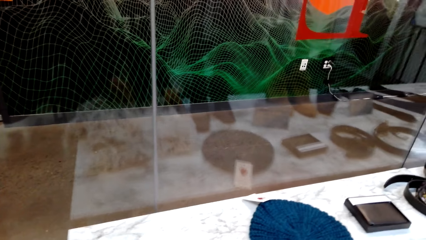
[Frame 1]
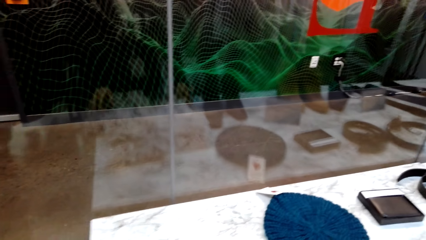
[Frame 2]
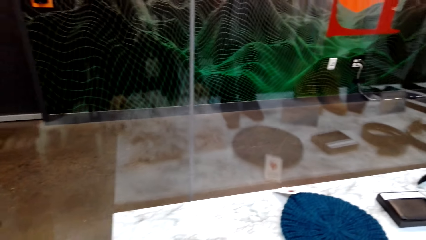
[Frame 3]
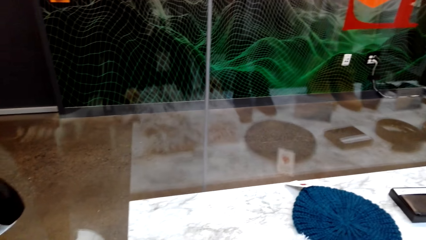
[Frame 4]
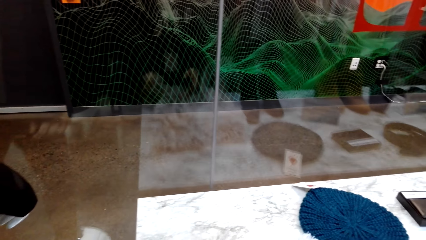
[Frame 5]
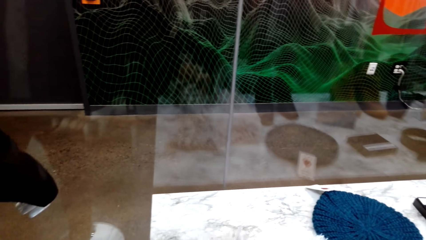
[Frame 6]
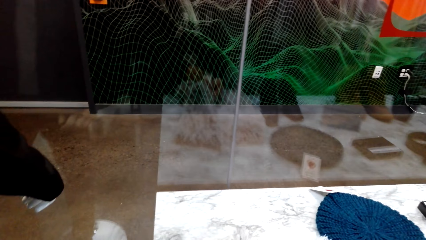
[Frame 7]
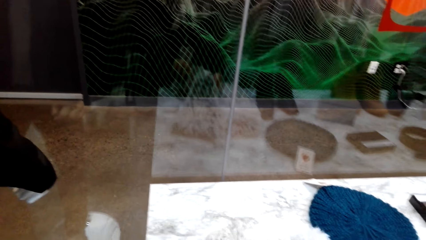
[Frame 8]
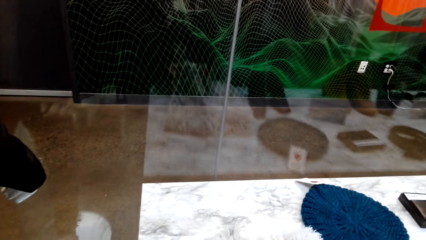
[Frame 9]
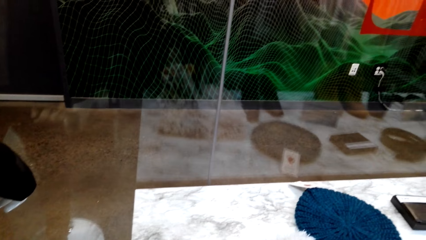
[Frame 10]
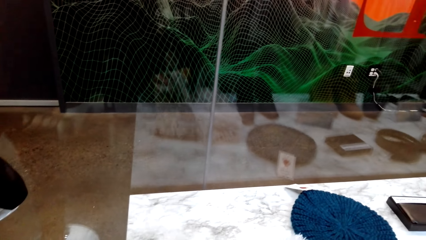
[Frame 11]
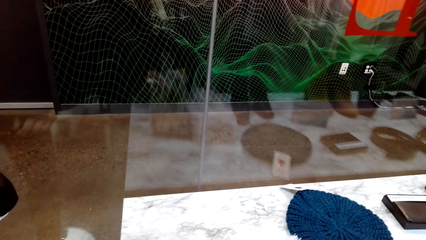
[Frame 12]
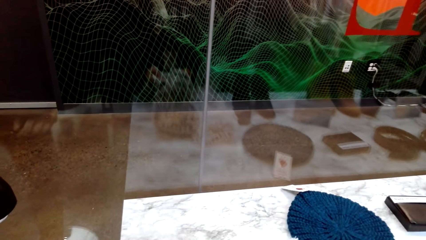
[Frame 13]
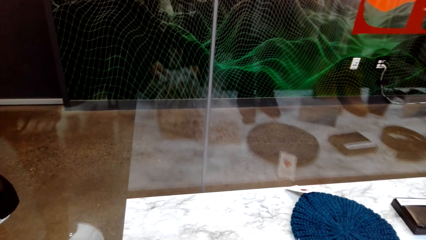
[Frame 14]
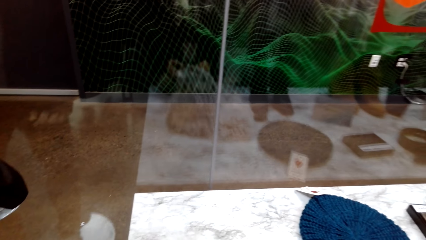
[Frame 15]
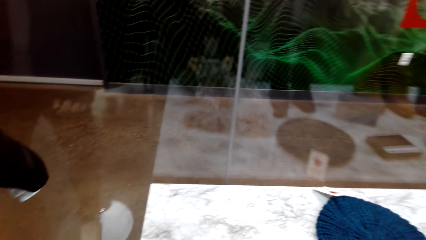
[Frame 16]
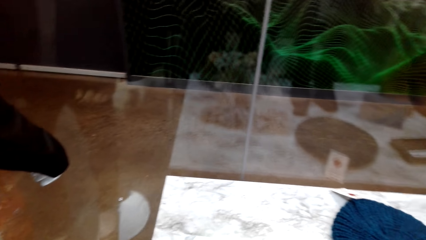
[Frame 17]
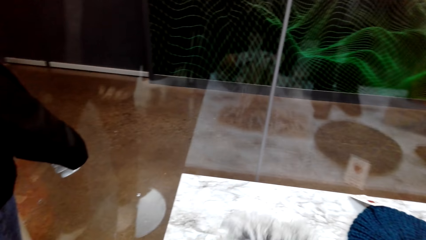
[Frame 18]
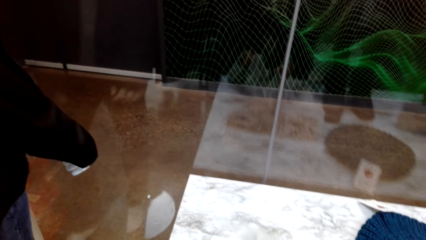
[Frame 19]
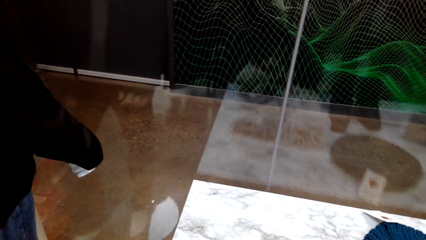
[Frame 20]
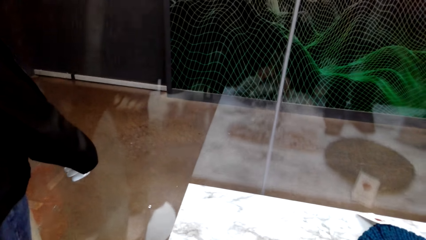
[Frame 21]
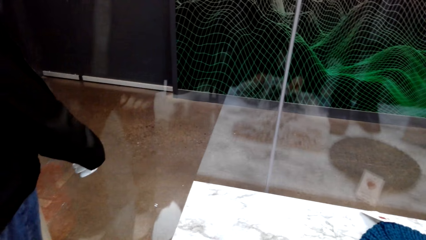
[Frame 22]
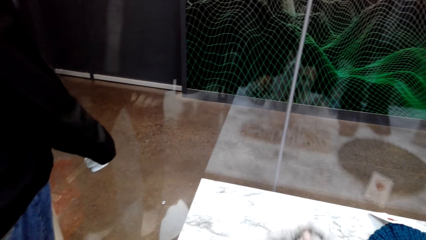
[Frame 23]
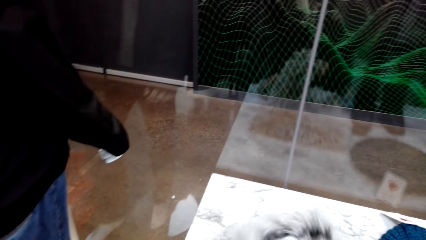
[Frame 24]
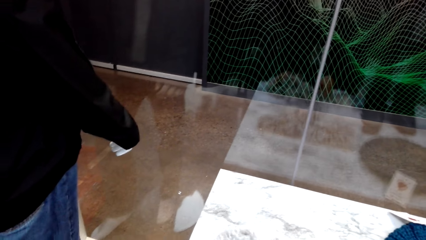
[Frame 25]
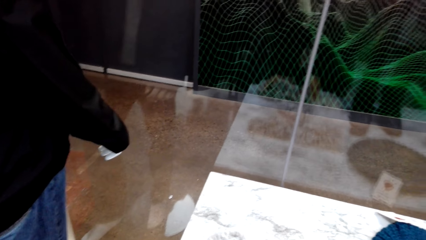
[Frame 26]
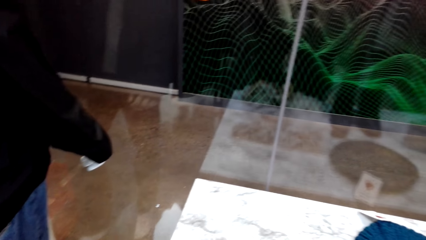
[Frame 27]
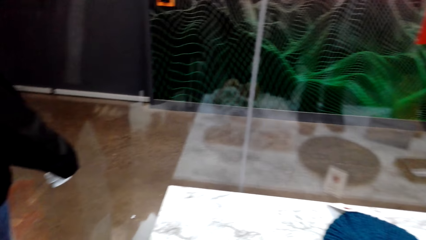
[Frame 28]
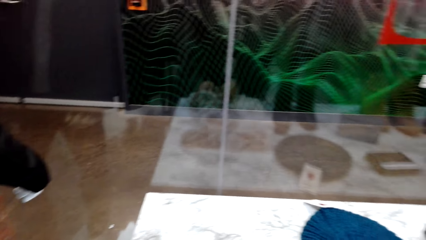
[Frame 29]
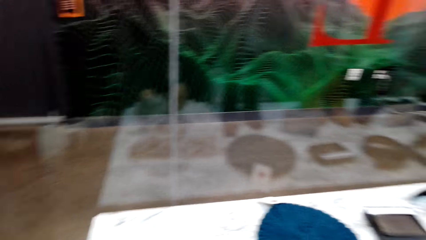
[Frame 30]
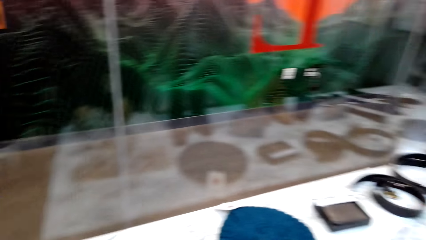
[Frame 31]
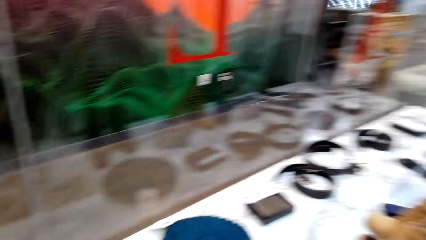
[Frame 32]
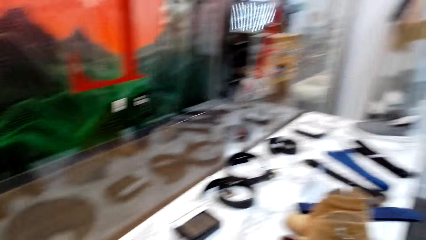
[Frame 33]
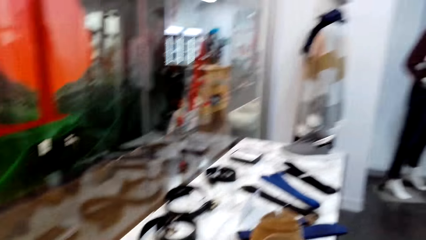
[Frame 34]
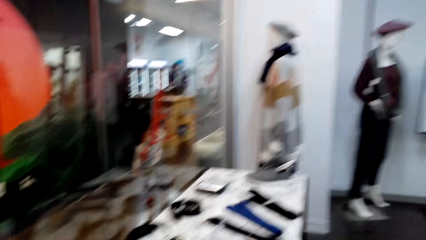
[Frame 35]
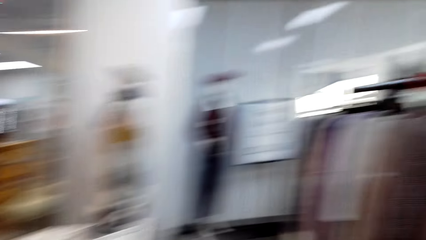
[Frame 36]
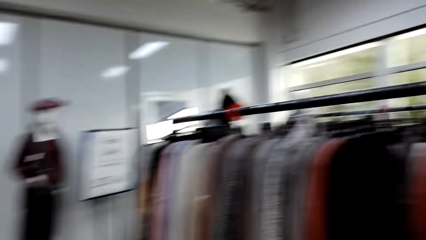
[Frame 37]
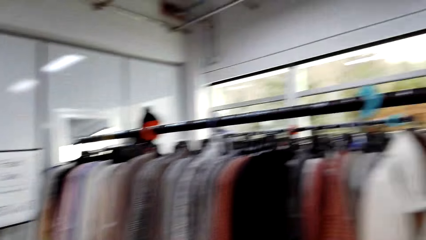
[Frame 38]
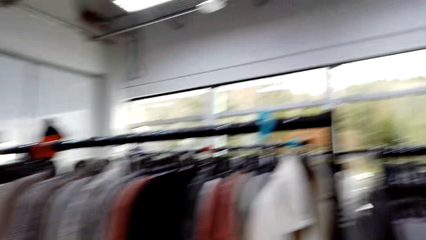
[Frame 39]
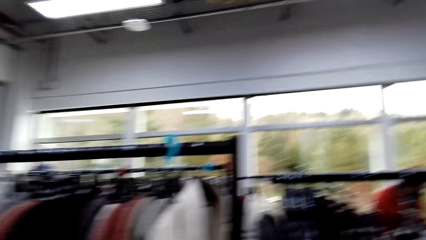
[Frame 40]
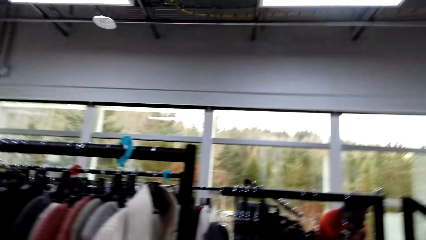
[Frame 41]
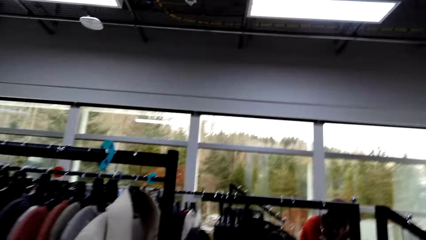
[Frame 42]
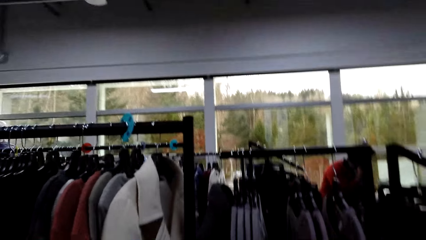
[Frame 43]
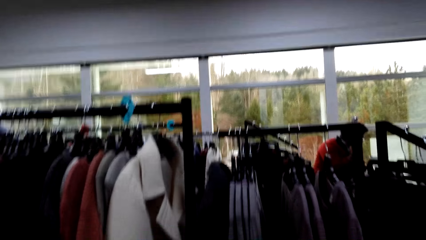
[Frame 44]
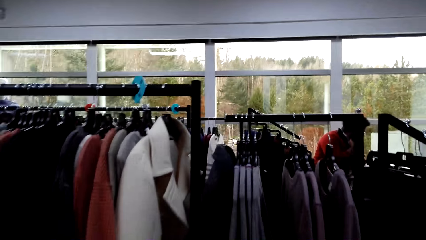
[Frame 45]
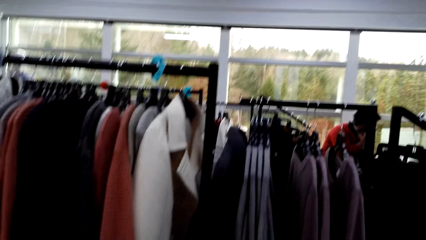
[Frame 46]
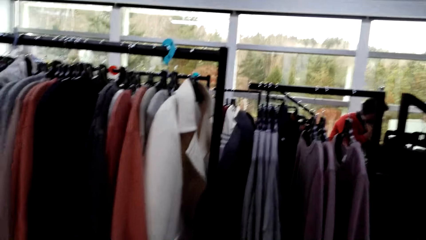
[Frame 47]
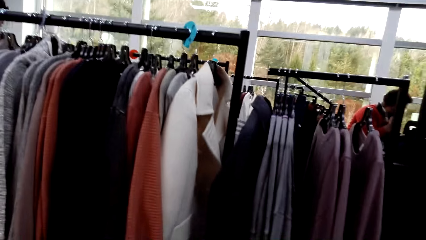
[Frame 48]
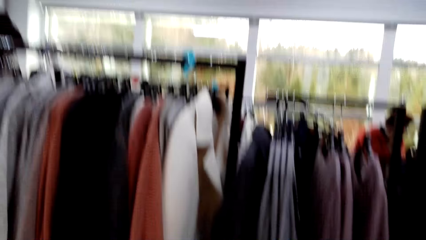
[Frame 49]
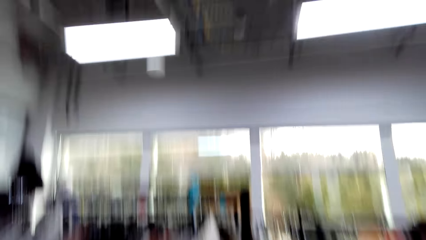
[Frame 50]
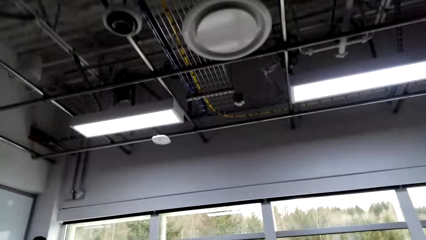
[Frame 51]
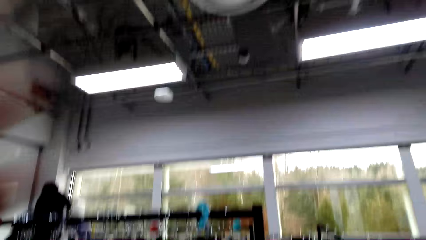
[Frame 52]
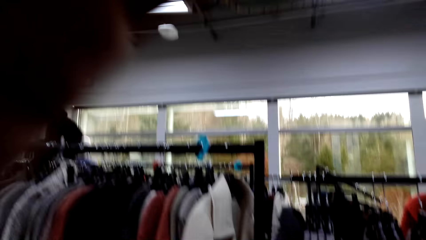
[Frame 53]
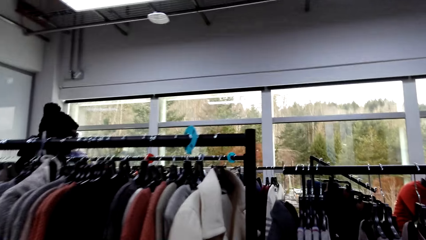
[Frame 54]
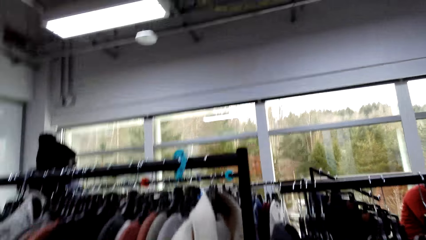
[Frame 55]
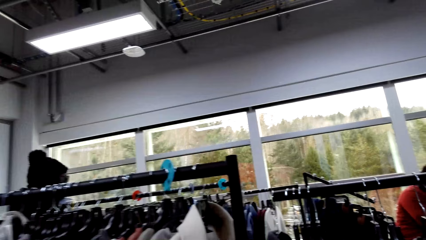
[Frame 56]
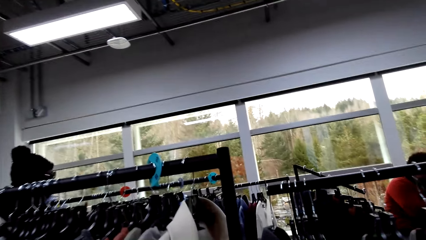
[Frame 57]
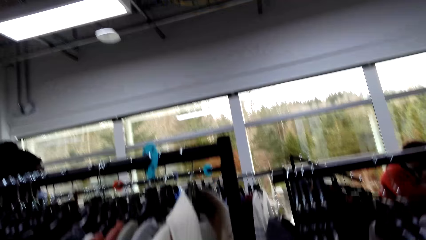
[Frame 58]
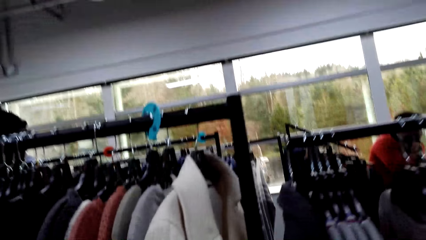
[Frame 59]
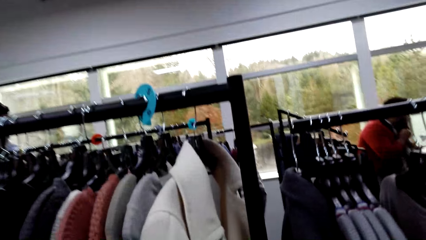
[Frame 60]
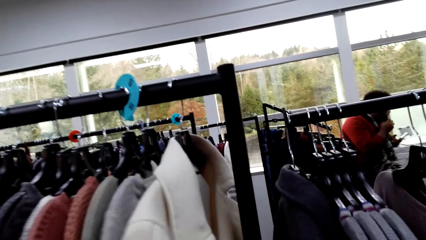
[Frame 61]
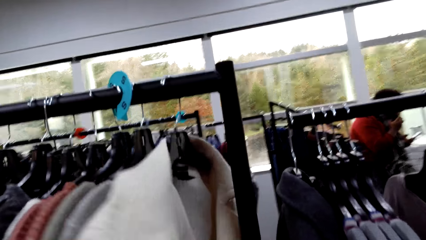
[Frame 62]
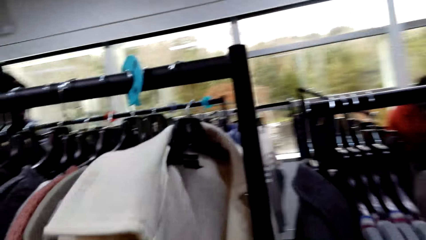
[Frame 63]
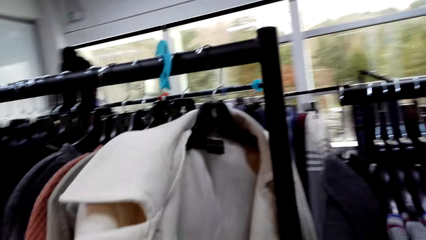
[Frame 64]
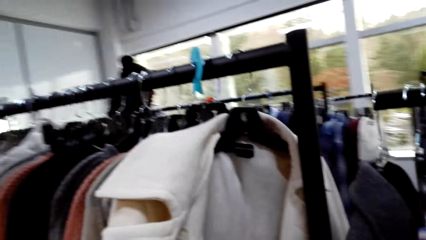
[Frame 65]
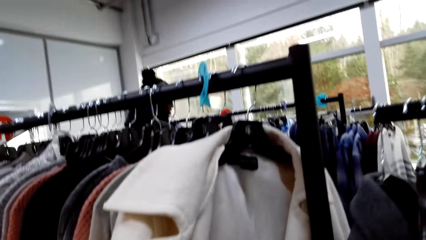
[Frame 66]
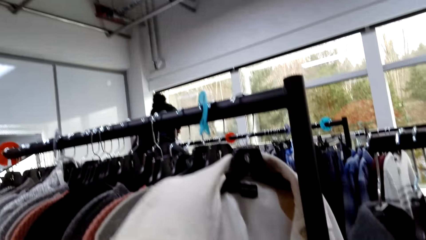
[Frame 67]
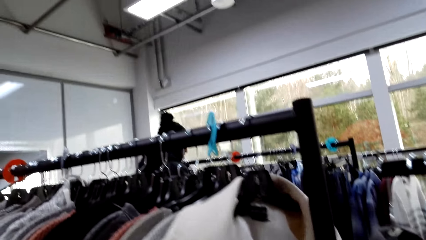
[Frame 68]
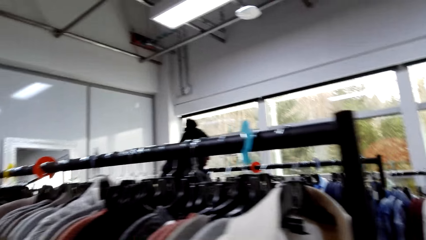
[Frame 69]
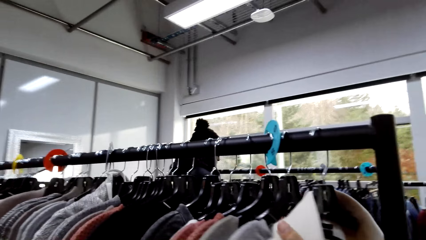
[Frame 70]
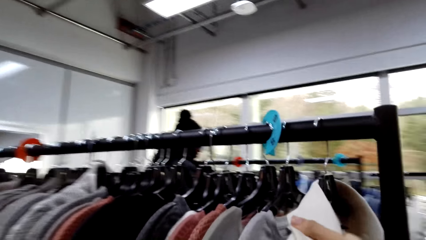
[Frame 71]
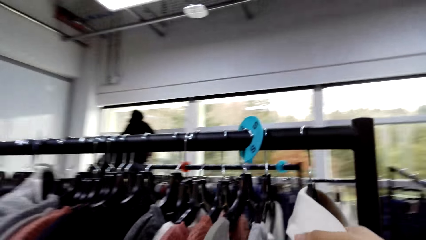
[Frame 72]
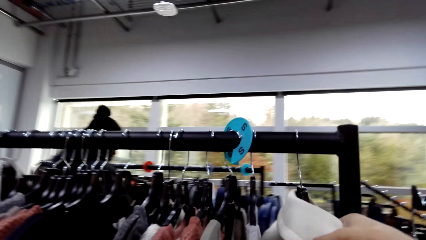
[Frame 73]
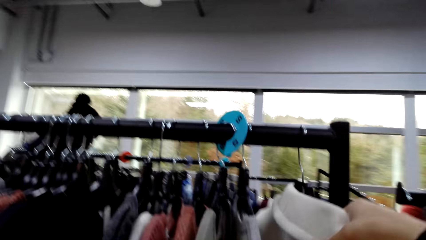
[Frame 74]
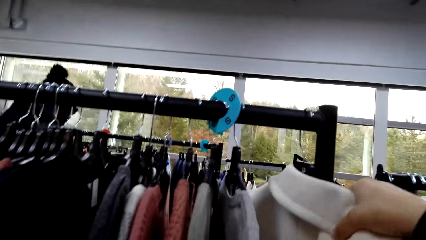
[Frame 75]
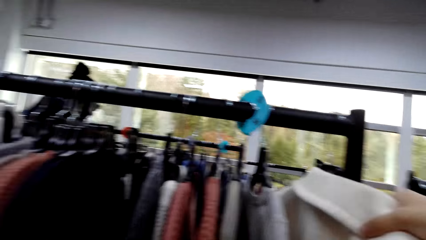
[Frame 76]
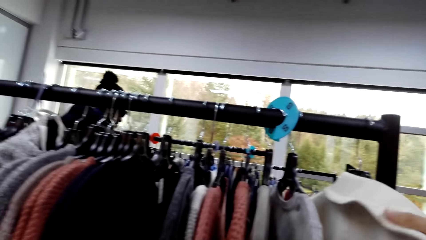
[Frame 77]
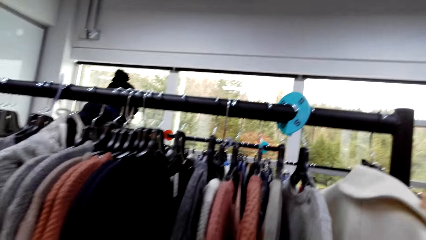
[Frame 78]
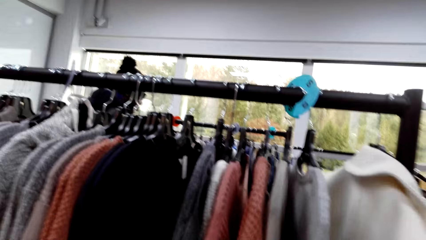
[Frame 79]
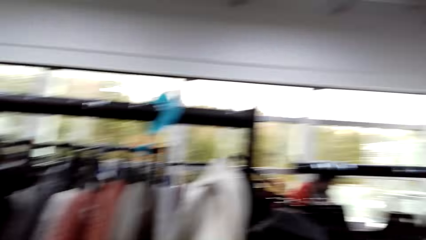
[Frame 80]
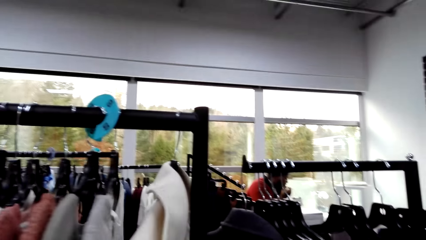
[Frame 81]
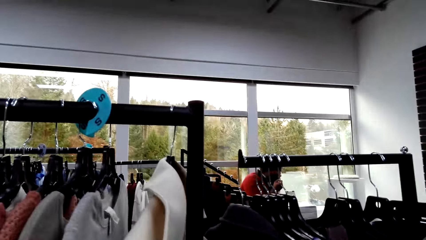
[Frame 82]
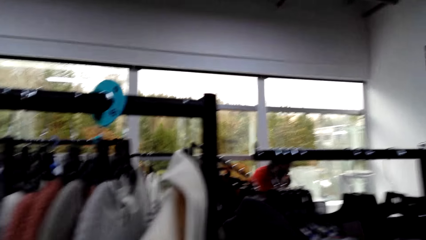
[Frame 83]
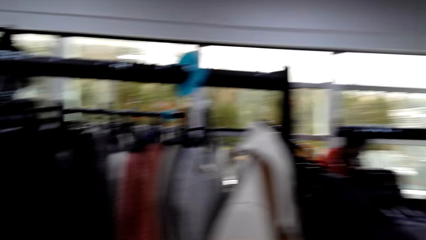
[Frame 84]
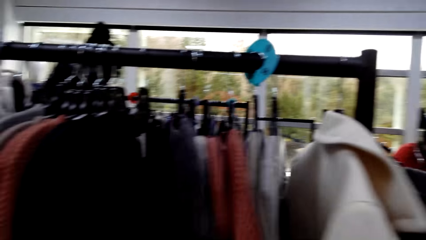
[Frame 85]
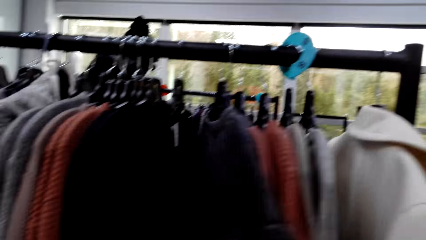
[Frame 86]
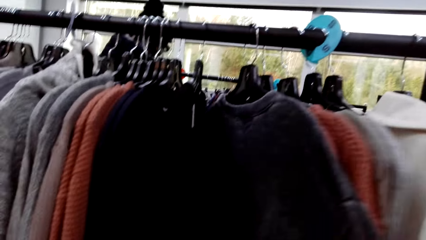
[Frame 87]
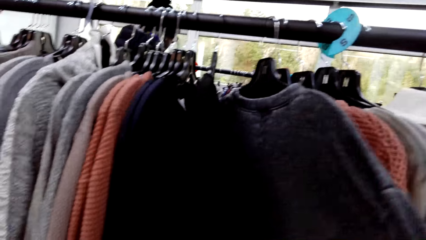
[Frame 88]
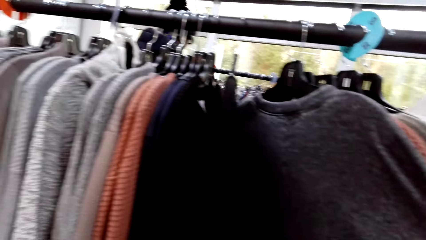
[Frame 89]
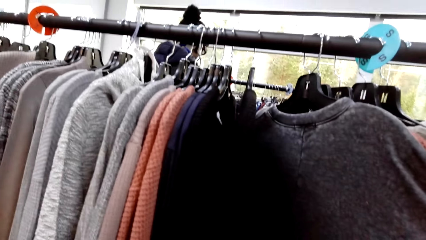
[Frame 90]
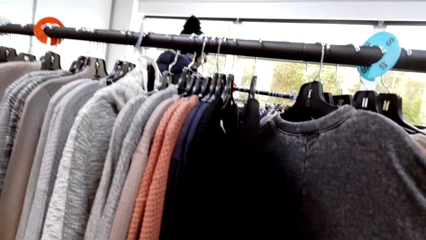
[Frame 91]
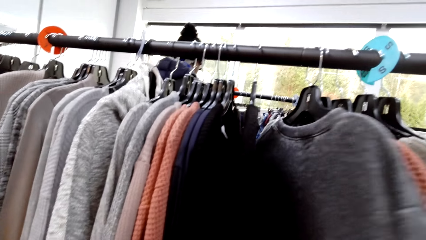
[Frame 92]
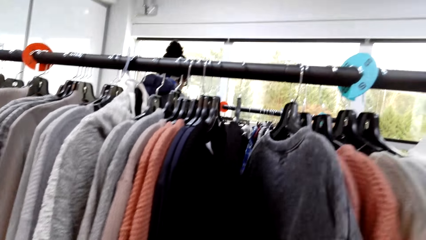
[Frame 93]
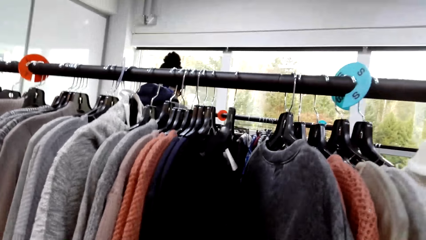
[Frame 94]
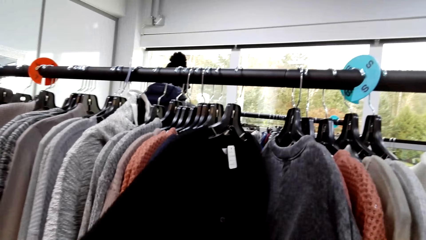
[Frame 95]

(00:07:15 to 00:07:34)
The camera wearer touches the cloth on the display table. They hold the scarf. They look around the clothing store. They move in the clothing store. They browse clothes on the rack.
